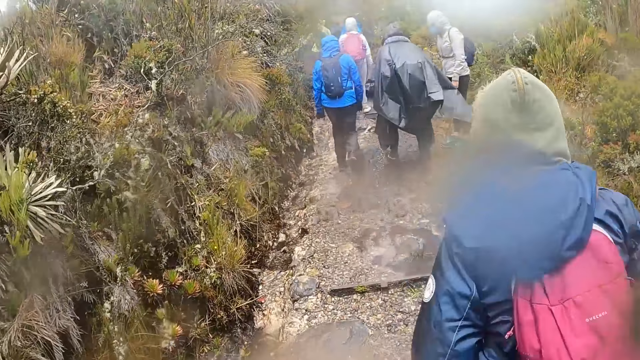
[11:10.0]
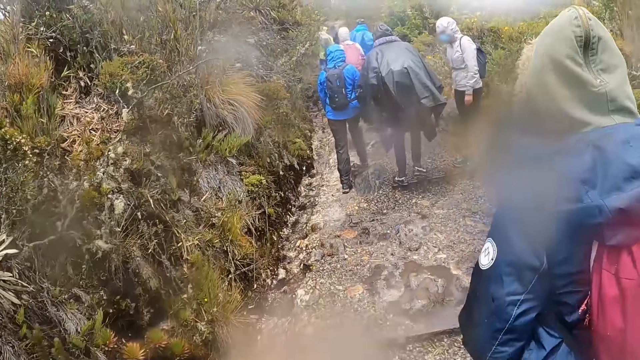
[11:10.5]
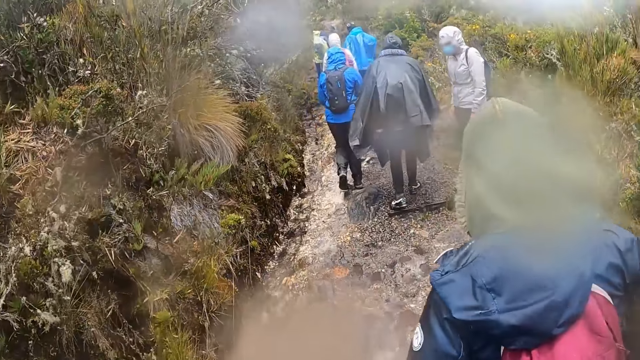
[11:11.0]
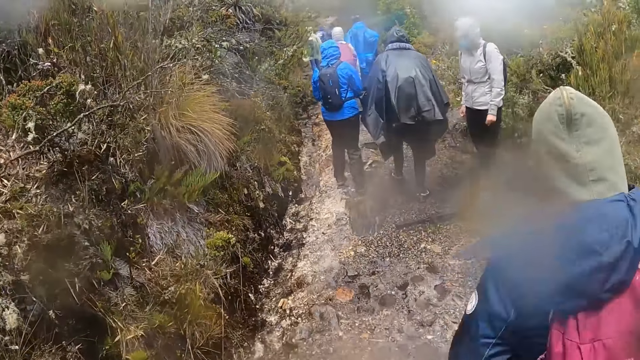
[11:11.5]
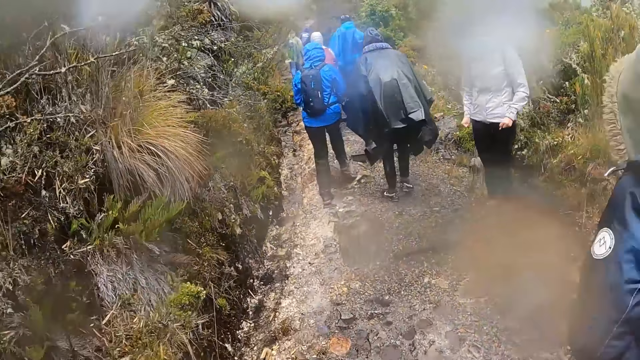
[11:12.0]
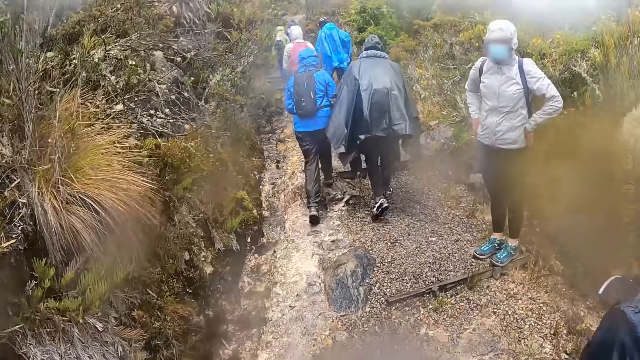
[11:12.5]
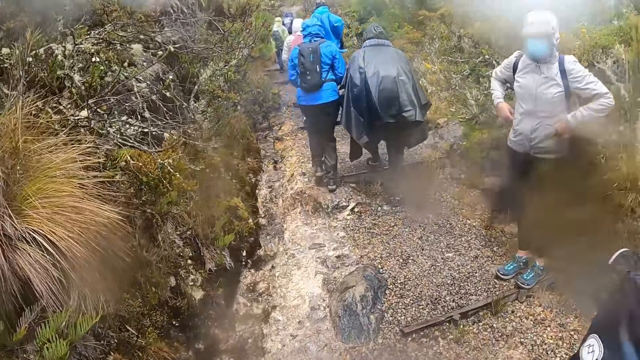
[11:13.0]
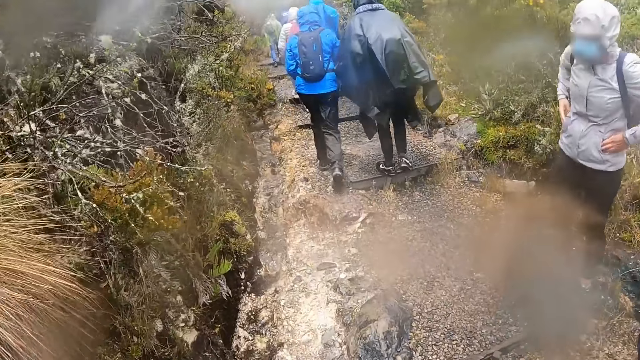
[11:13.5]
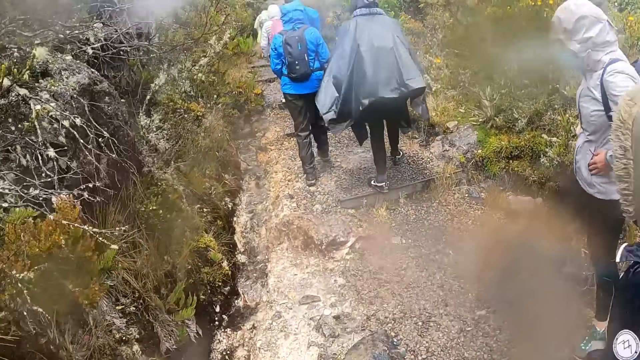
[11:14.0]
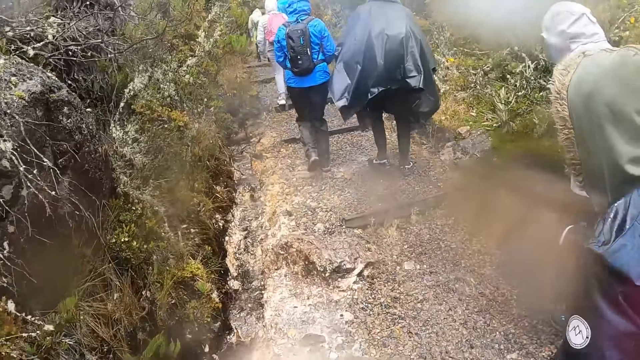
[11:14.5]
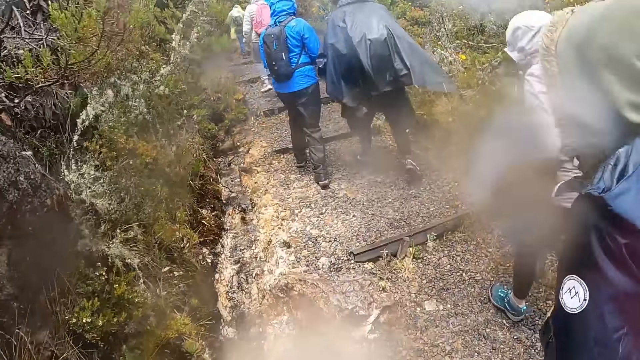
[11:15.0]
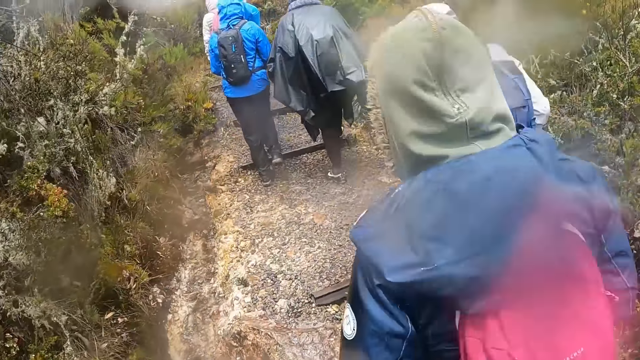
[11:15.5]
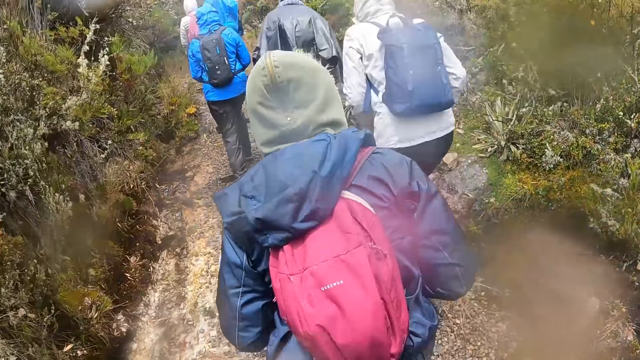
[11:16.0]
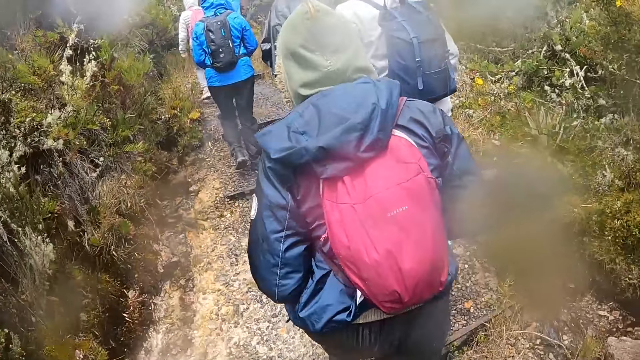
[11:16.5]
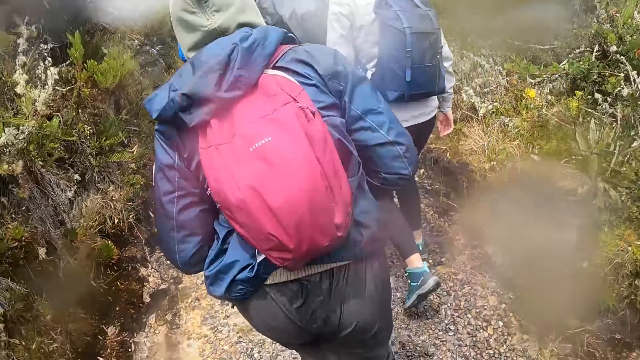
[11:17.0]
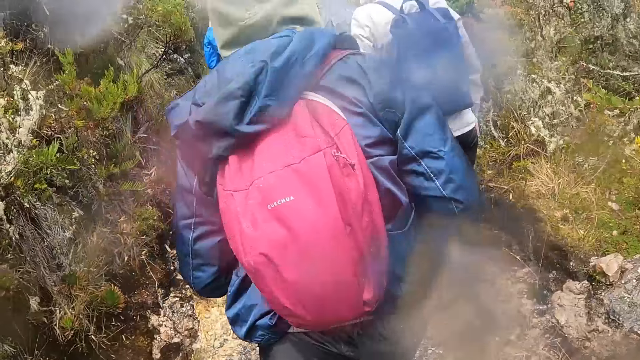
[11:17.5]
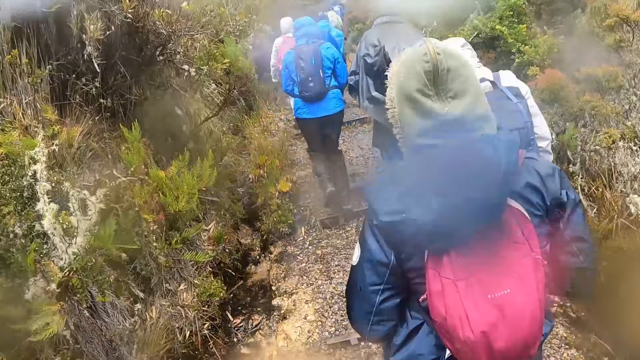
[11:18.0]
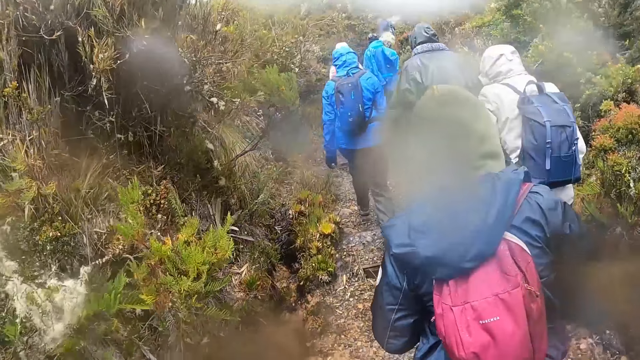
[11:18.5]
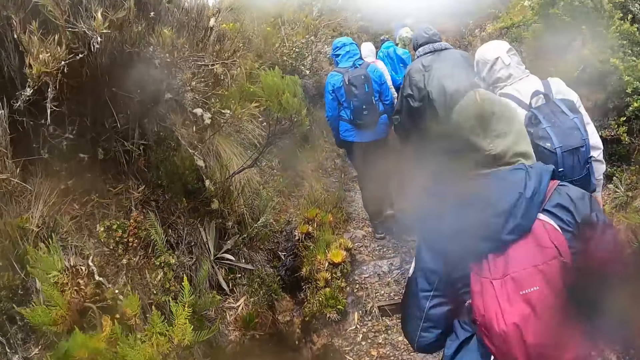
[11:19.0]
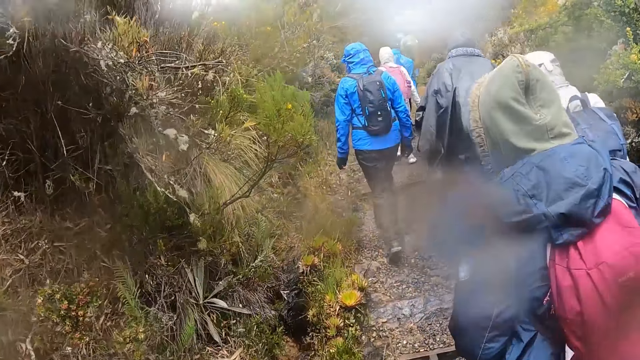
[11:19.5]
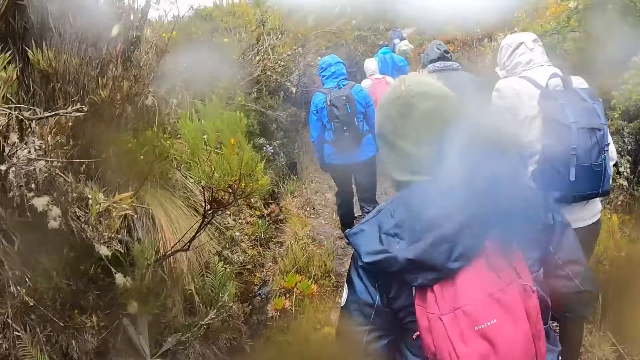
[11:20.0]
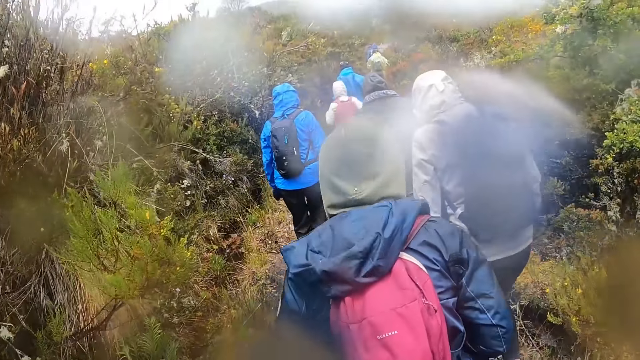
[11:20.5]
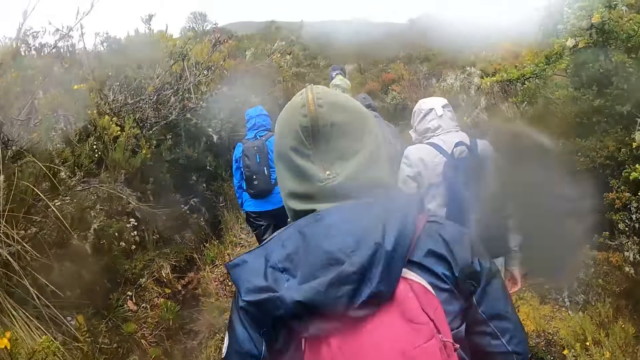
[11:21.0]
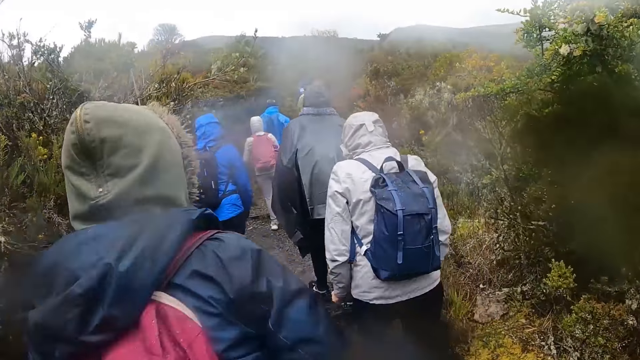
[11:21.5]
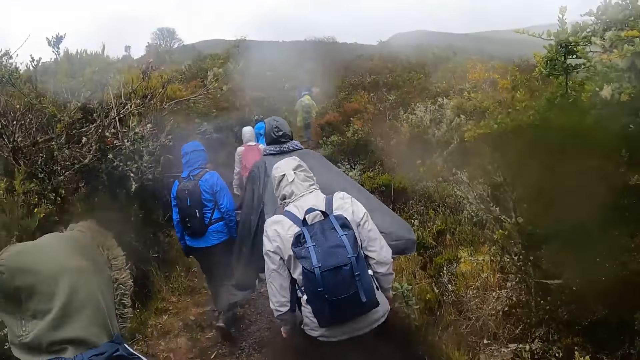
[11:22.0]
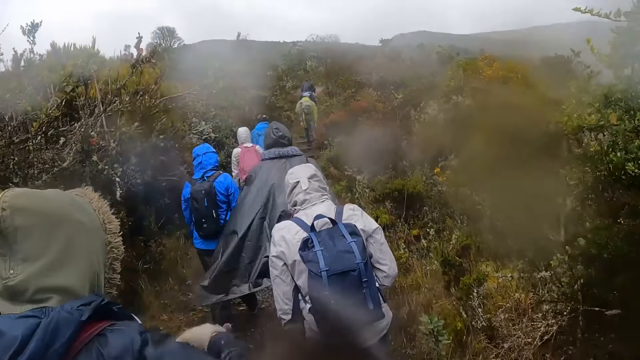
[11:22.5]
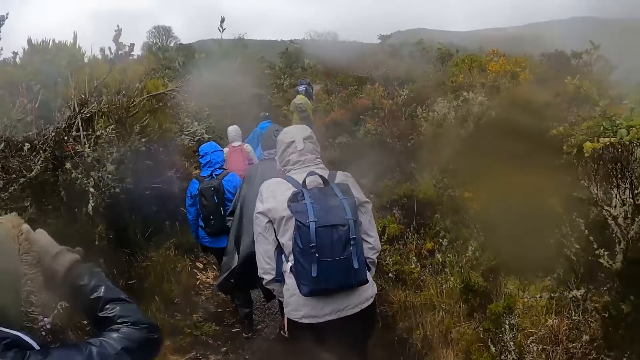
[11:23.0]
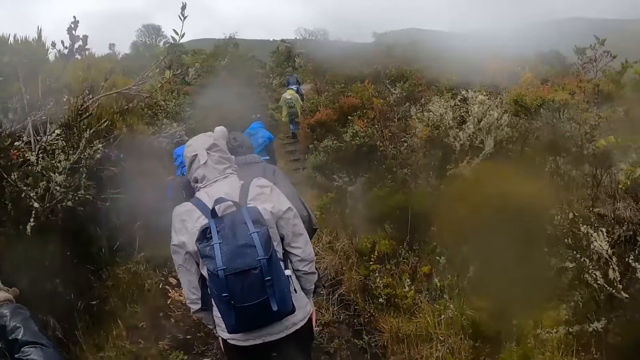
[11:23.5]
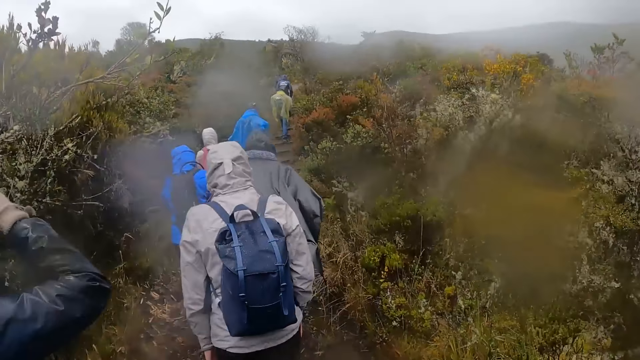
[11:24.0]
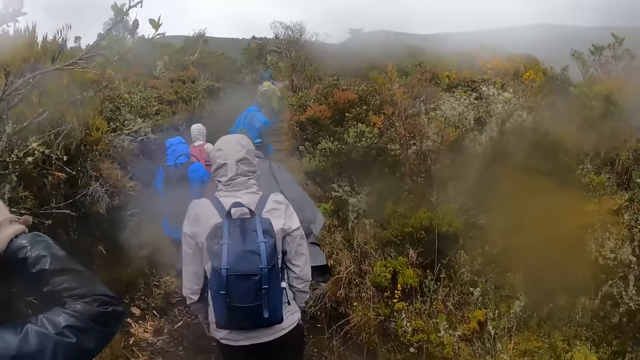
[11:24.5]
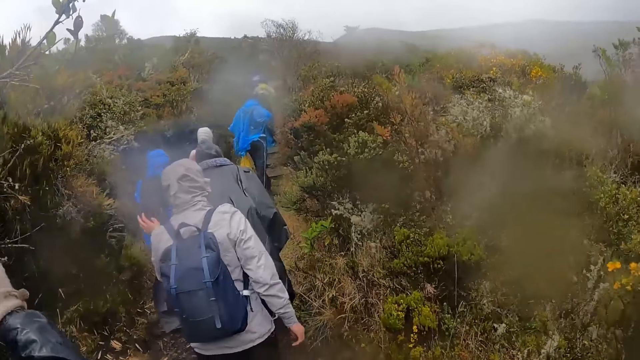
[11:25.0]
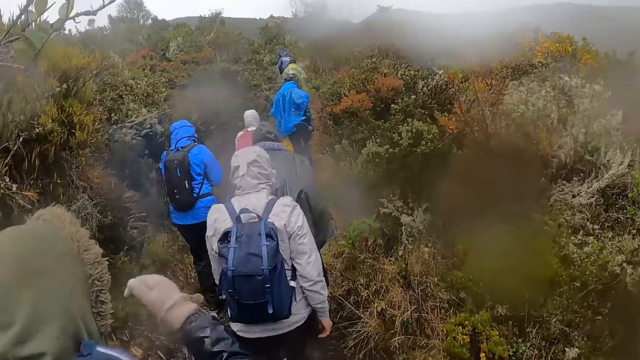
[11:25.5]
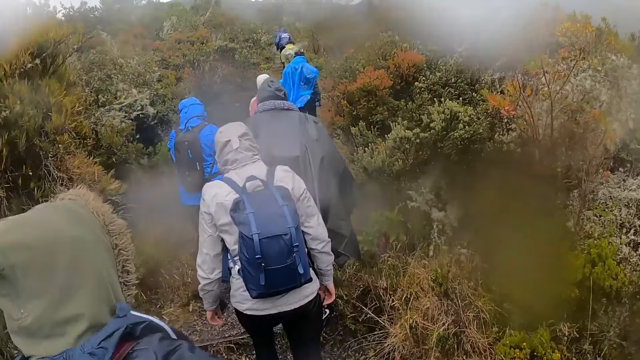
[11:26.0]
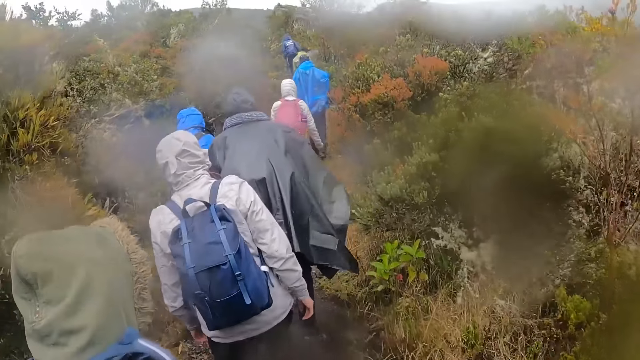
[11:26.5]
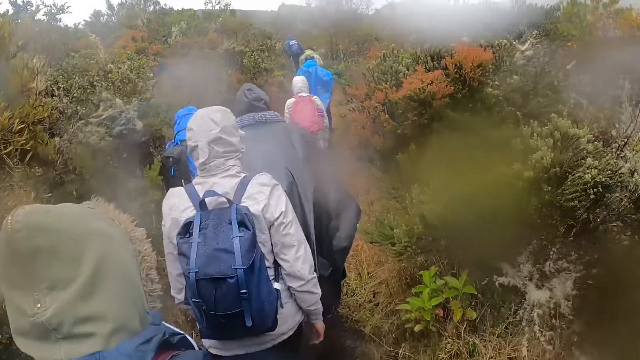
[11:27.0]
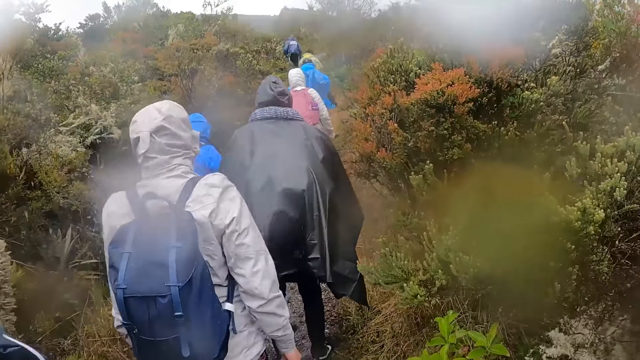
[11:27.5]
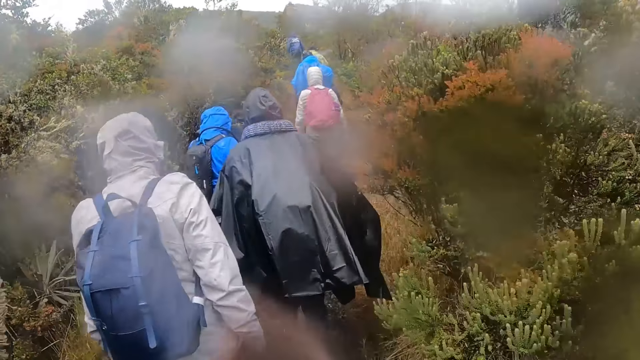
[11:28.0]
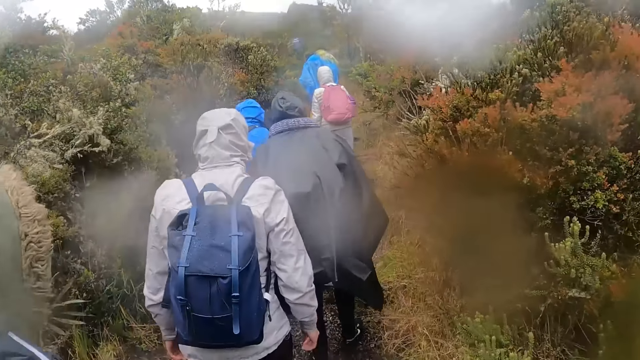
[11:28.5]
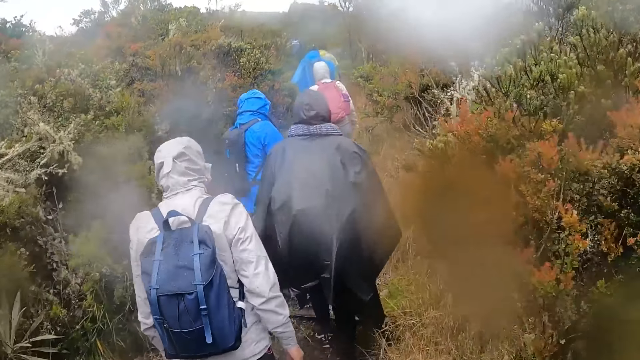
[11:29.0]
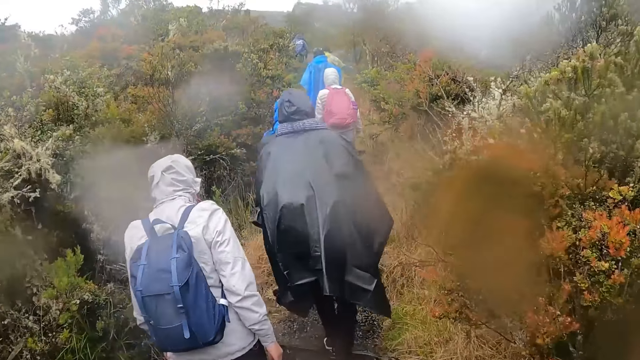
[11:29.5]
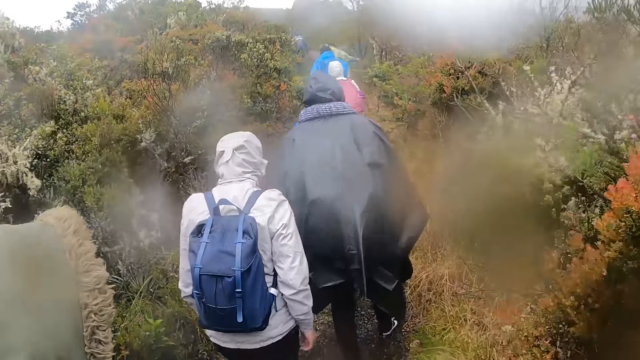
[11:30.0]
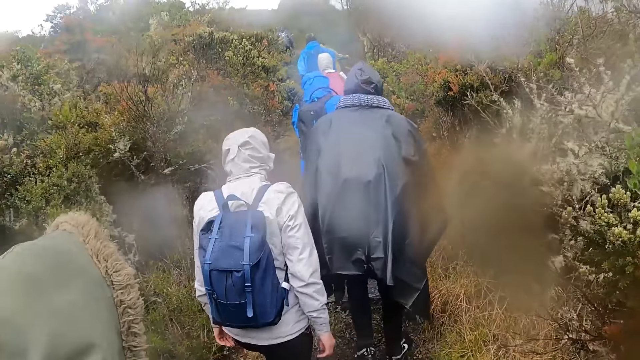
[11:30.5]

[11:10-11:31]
A person stands beside the road. The person pockets. The person climbs up the hill. A man touches his head with his right hand. Another person climbs up the hill and adjusts his cap.
